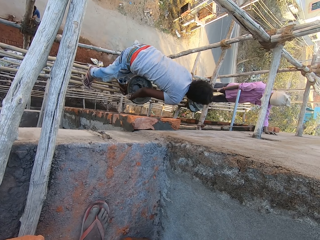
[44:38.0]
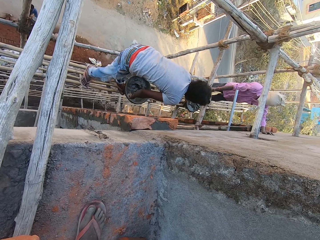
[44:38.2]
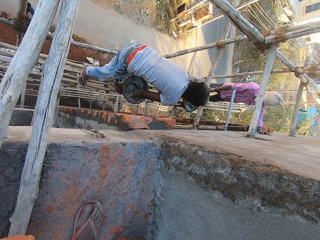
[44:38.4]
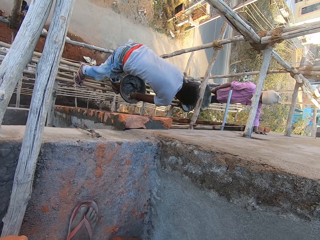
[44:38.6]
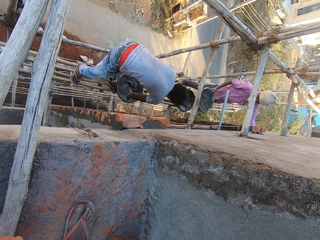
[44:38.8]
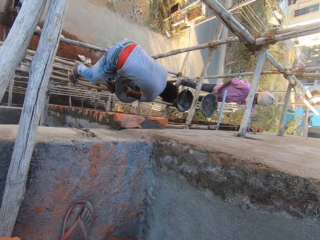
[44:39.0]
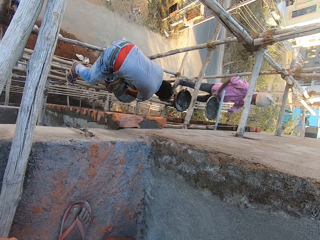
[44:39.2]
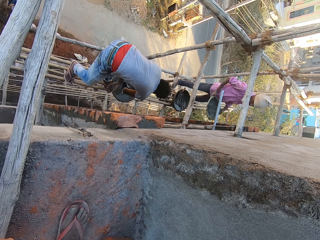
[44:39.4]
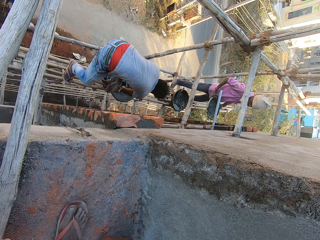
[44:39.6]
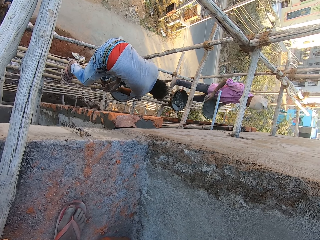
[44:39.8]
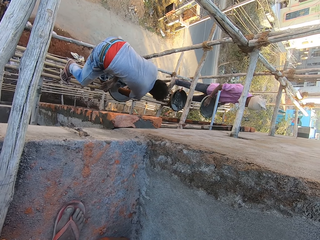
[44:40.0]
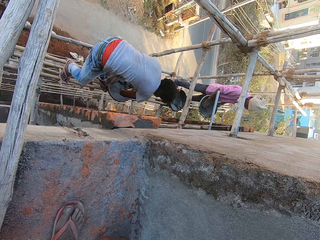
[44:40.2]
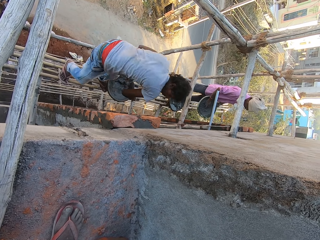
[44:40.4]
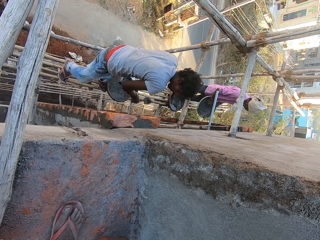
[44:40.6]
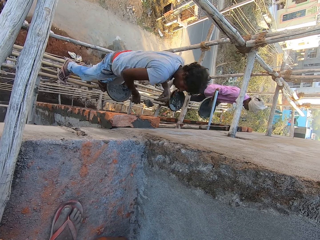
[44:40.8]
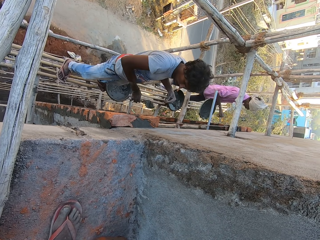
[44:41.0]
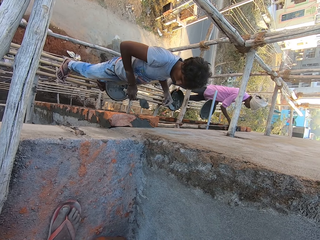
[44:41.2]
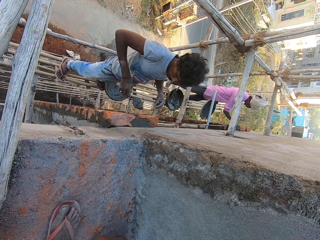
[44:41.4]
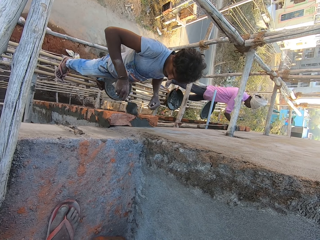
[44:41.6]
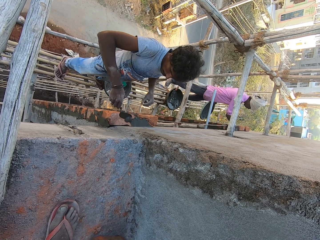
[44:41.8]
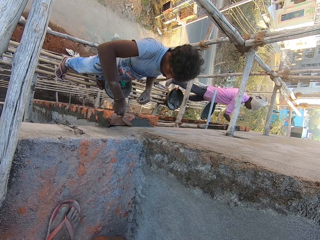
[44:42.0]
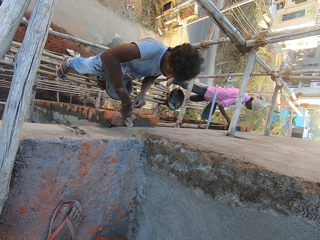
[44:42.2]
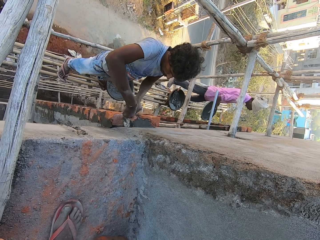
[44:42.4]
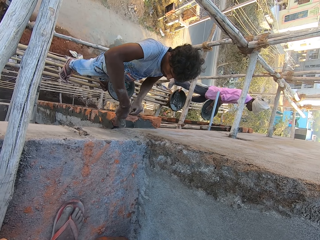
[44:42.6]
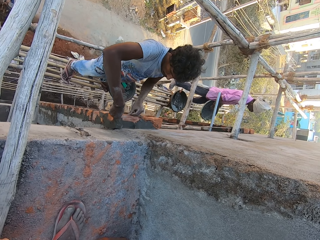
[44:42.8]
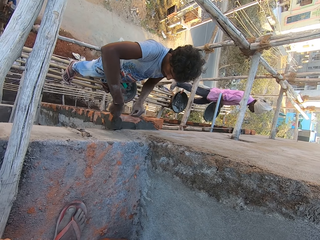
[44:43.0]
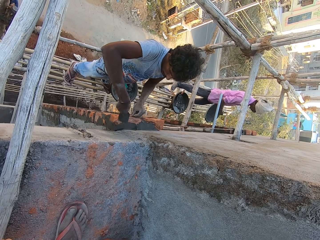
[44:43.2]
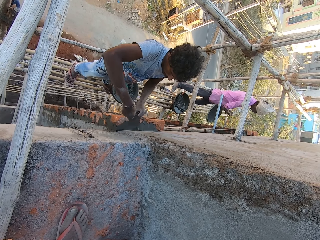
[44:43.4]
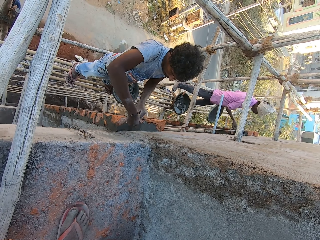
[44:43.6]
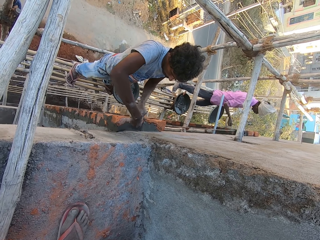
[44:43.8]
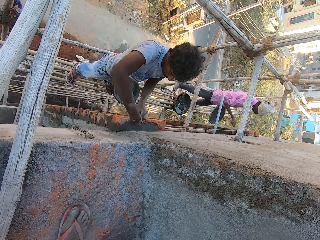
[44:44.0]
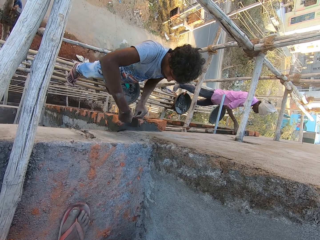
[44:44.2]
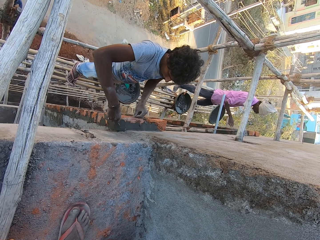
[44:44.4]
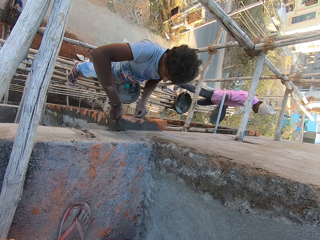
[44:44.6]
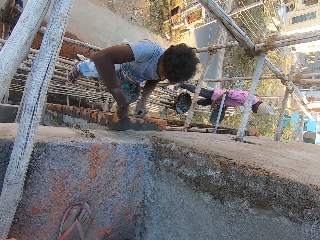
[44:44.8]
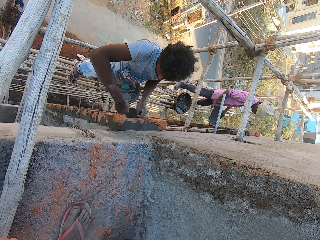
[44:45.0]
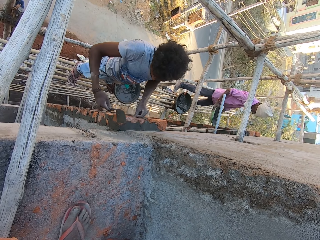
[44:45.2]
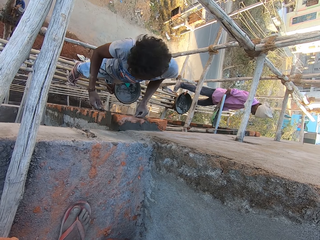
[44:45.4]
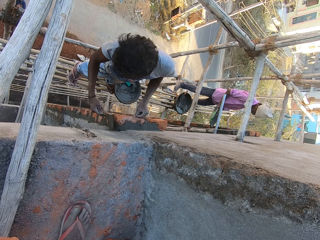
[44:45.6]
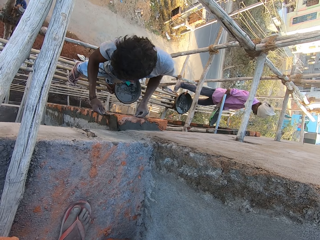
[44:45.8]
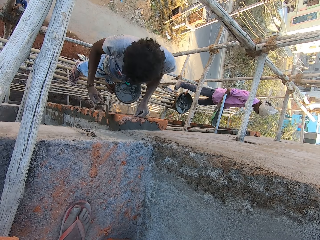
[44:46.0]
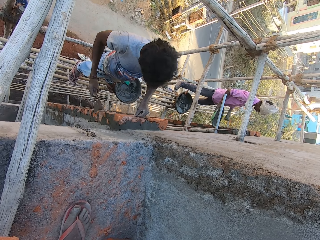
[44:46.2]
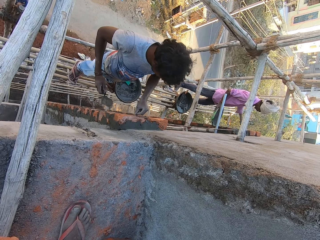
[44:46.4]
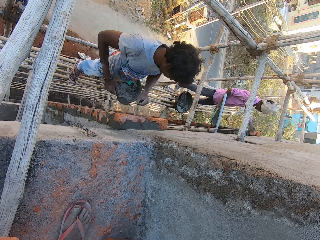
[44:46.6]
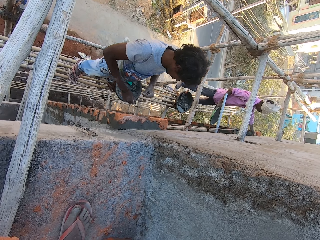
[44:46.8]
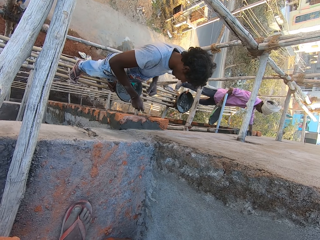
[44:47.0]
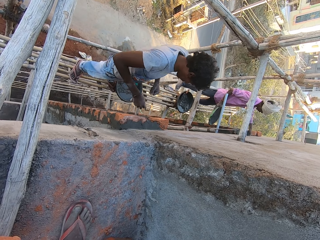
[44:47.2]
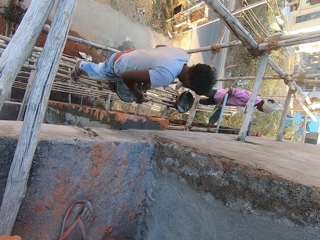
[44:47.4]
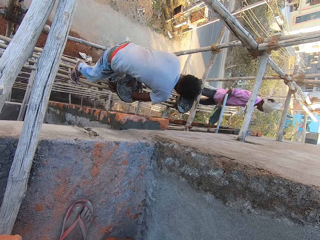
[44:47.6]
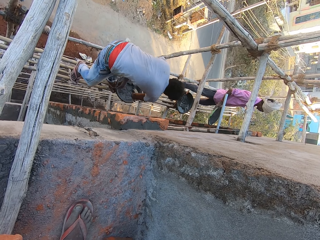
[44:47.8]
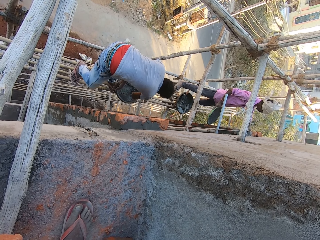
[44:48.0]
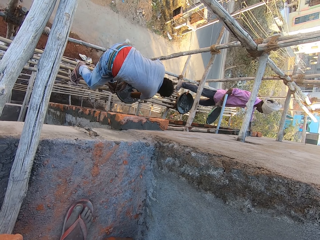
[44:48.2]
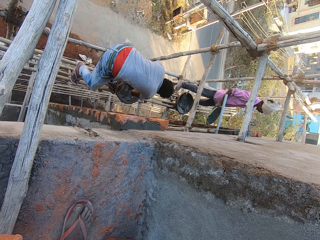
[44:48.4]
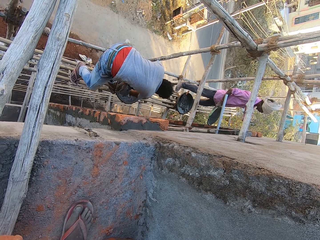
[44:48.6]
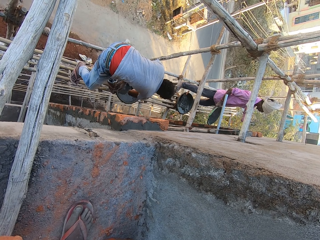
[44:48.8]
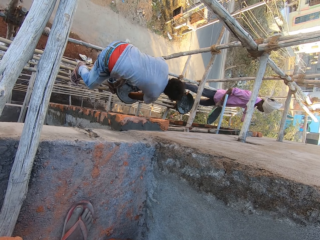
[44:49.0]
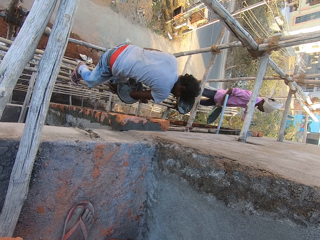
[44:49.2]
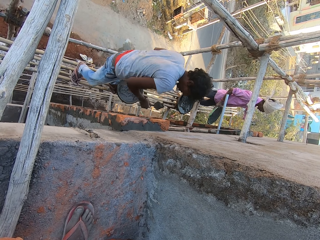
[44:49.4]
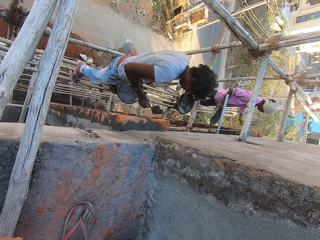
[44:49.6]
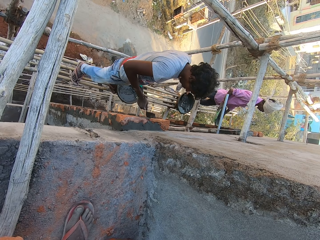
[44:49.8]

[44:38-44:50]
A man gives the head pan to another man. The other man holds the head pan with both hands. The first man scoops cement mortar from the head pan on the scaffolding with the hand trowel in his right hand. The other man scoops cement mortar from the head pan with his right hand and pours the cement mortar on the brick on the wall with his right hand. The first man pours the cement mortar on the hand trowel on the wall with his right hand and smoothens the cement mortar on the brick on the wall with the hand trowel in his right hand. The other man scoops cement mortar from the head pan with his right hand, pours the cement mortar on the brick on the wall with his right hand, passes the head pan from his left hand to his right hand, scoops cement mortar from the head pan with his left hand and pours the cement on the wall with his left hand. The first man scoops cement mortar from the head pan on the scaffolding to the bricks on the wall with the hand trowel in his right hand.

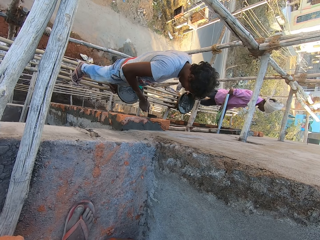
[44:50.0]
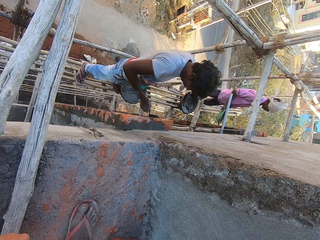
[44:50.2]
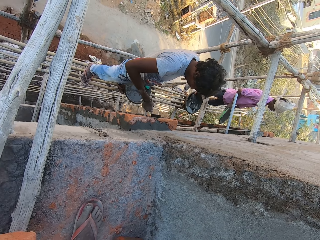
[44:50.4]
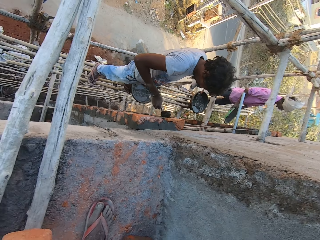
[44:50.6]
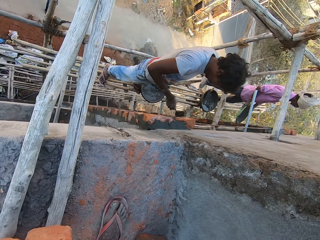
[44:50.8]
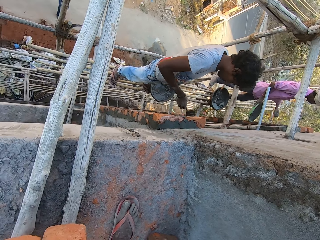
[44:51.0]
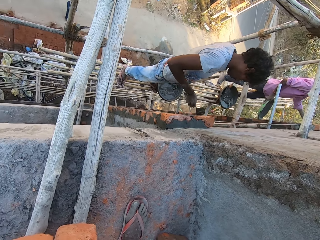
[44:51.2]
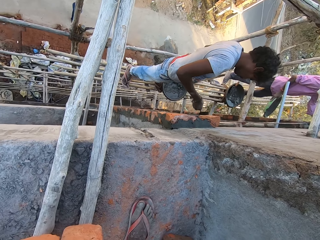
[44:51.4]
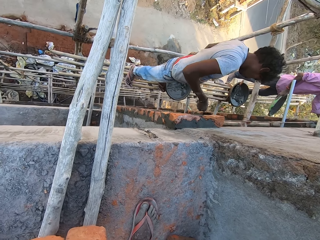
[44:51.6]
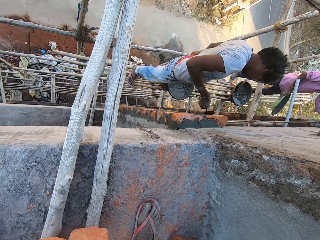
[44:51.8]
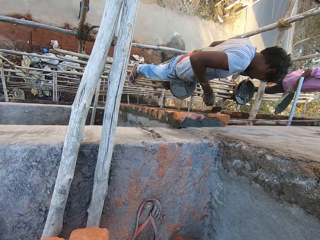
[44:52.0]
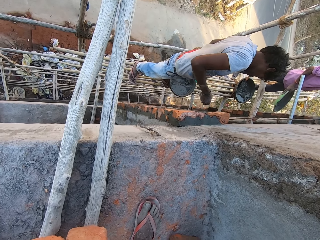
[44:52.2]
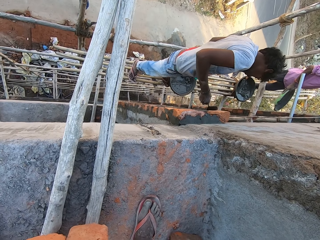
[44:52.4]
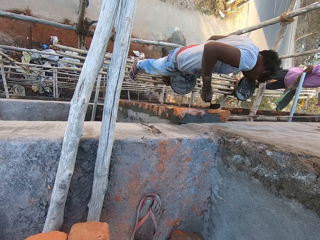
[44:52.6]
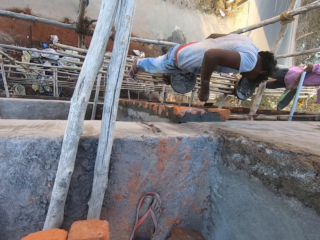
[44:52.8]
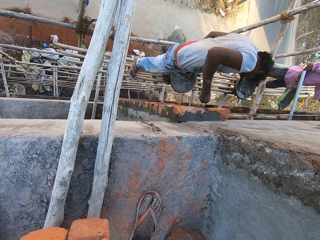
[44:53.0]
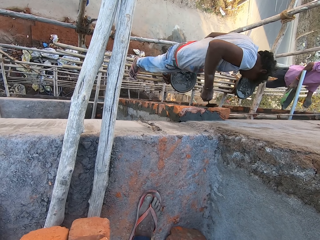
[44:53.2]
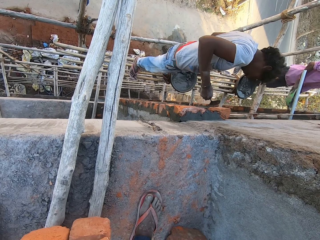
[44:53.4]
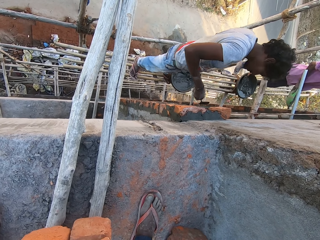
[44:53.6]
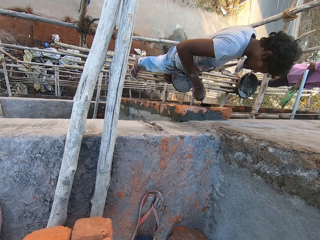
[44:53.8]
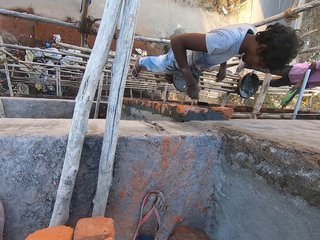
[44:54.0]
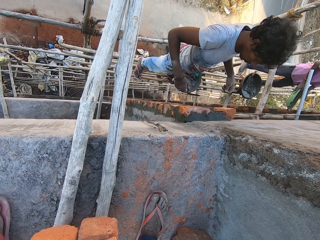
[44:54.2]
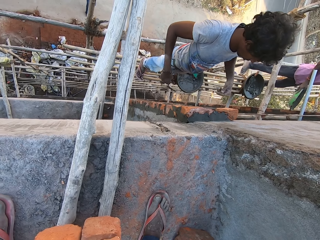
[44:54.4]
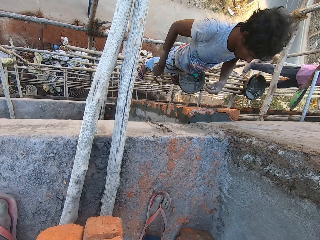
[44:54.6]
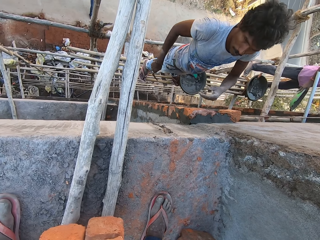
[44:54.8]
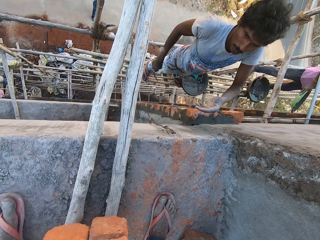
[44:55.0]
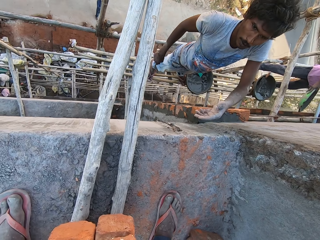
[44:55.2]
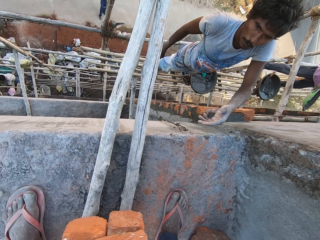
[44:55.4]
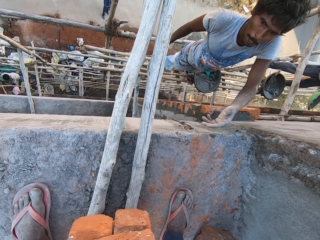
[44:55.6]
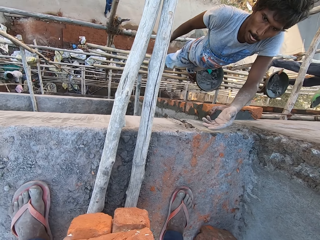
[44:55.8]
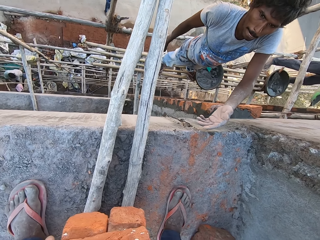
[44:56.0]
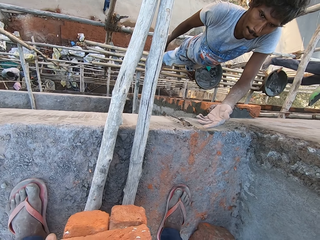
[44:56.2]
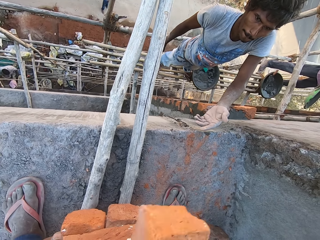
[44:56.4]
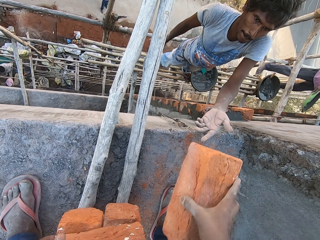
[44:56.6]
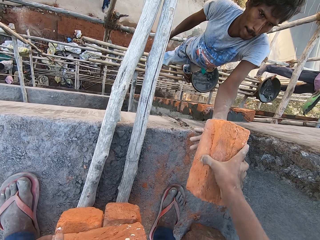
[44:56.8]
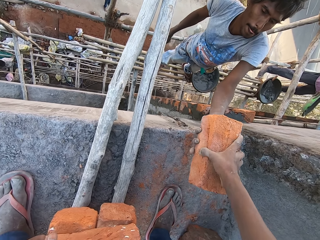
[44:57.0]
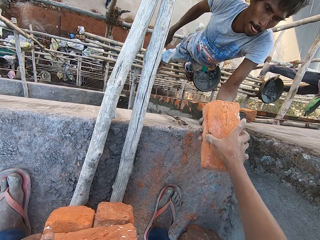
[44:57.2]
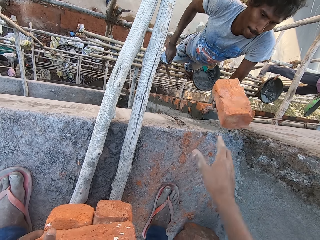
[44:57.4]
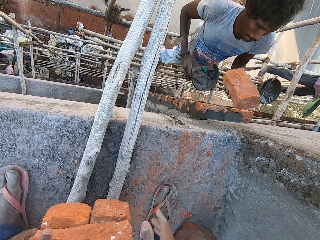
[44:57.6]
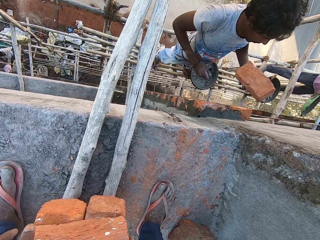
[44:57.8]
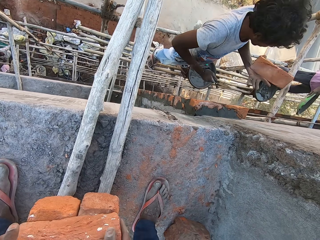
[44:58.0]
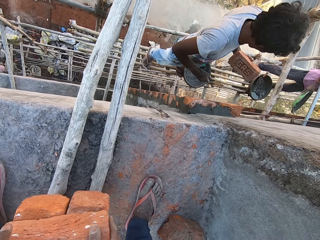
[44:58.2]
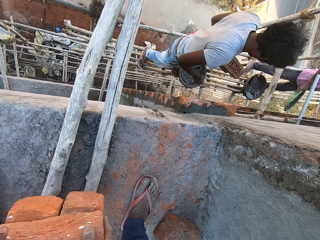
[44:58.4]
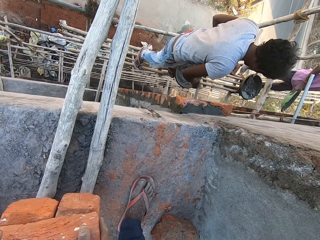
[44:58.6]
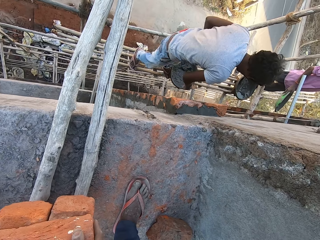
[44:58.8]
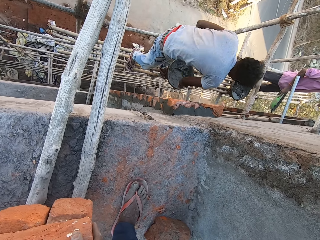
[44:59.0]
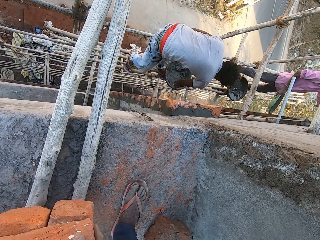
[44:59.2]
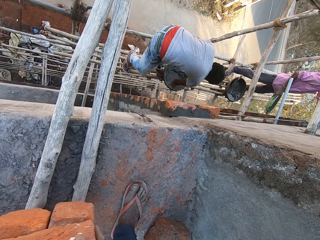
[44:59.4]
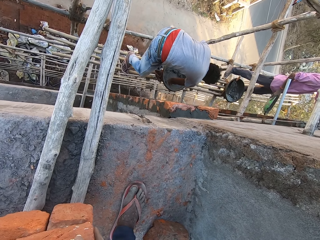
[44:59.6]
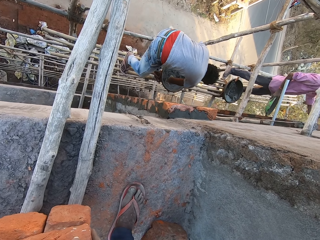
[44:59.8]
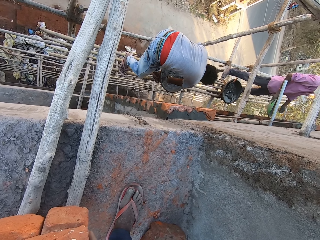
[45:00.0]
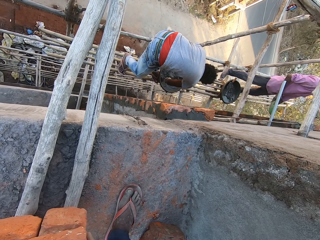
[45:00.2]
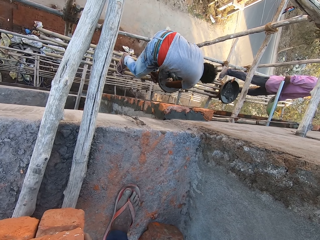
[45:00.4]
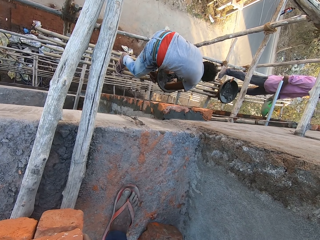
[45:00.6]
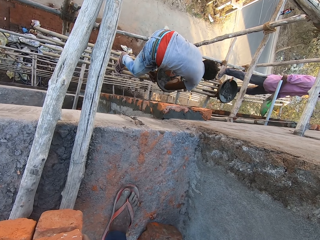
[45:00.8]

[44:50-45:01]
A man smoothens the cement mortar on the brick on the wall with the hand trowel in his right hand. Another man scoops cement mortar from the head pan with his left hand. The other man pours the cement on the wall with his left hand. The other man scoops cement mortar from the head pan with his left hand. The other man pours the cement on the wall with his left hand. The camera wearer gives a brick to the first man with his right hand. The first man scoops cement mortar from the head pan on the scaffolding to the bricks.
